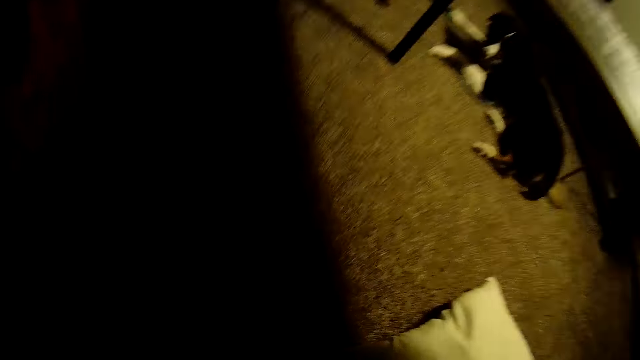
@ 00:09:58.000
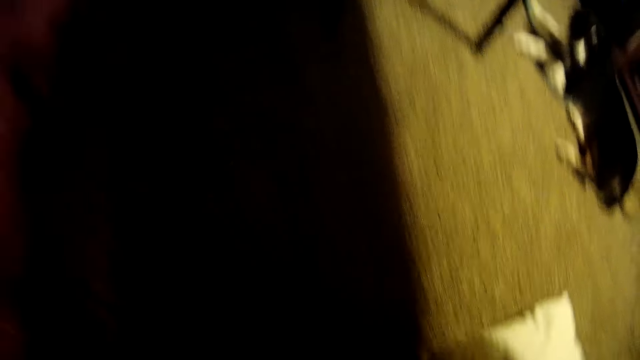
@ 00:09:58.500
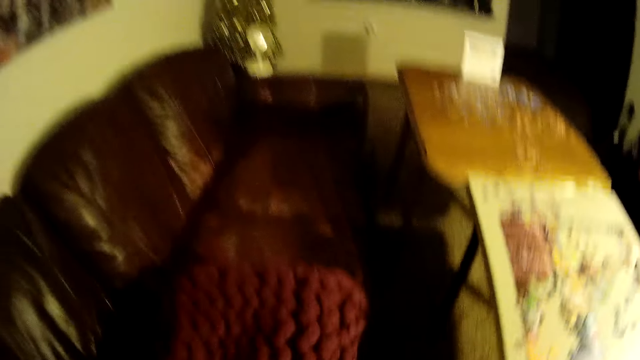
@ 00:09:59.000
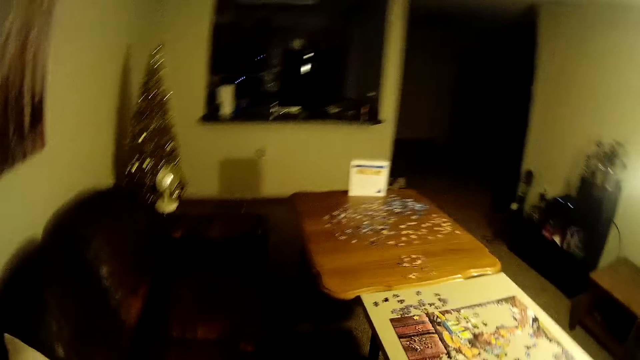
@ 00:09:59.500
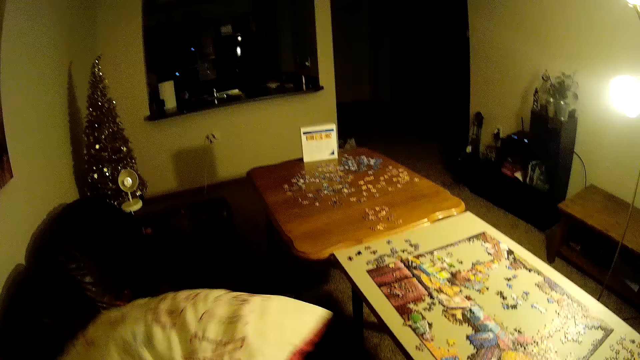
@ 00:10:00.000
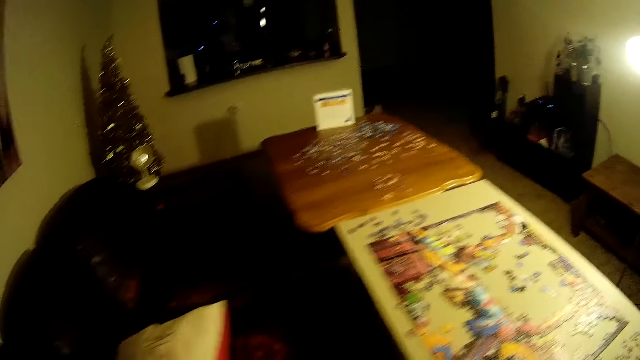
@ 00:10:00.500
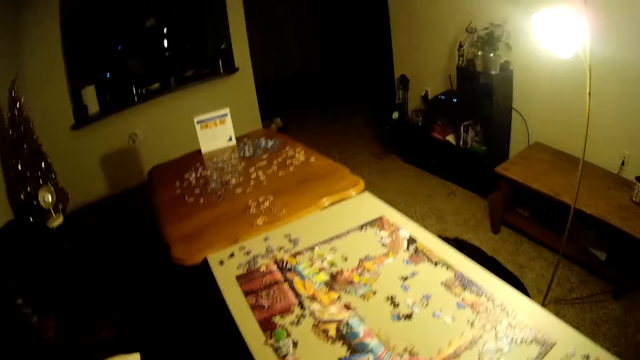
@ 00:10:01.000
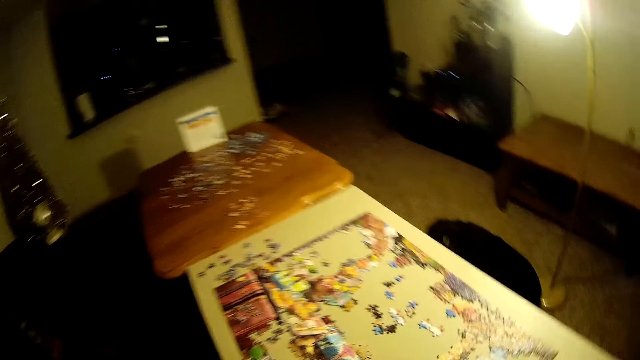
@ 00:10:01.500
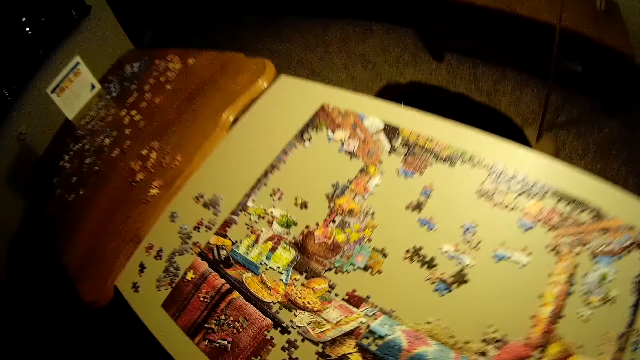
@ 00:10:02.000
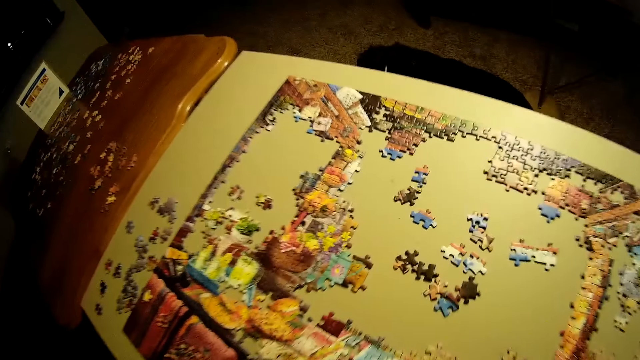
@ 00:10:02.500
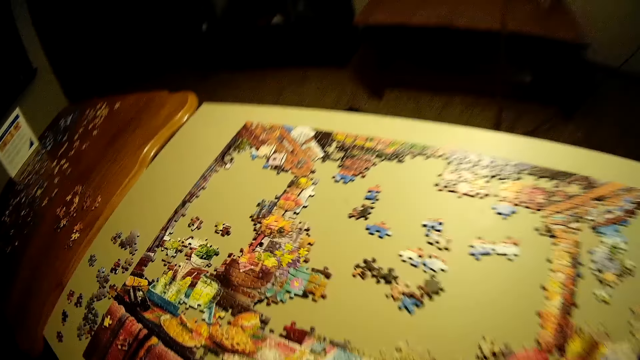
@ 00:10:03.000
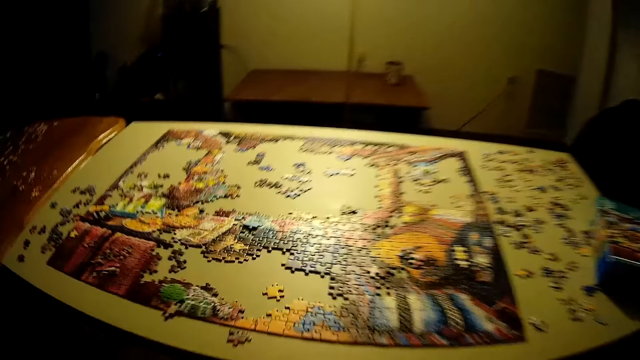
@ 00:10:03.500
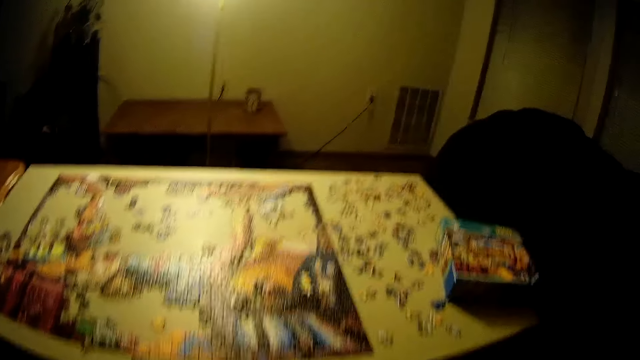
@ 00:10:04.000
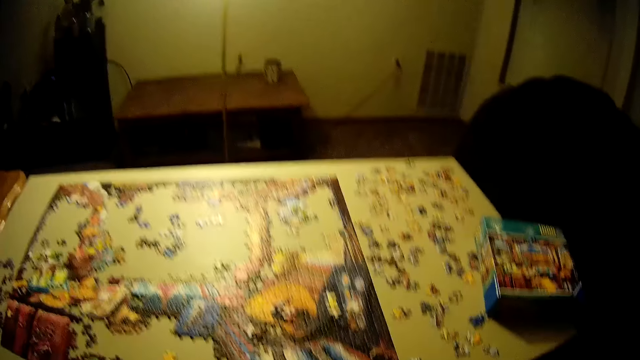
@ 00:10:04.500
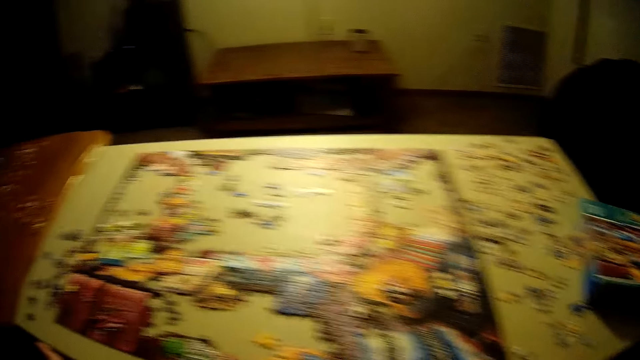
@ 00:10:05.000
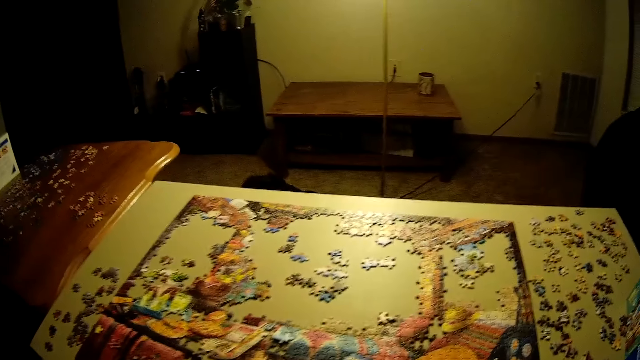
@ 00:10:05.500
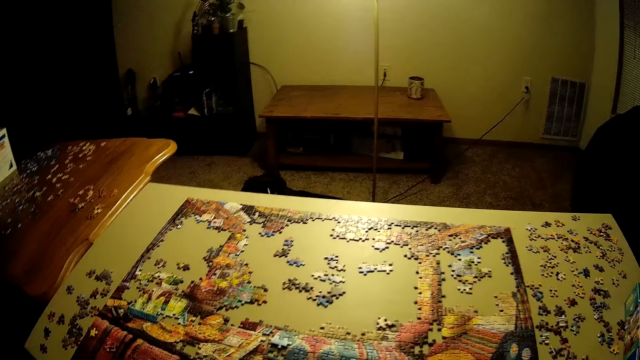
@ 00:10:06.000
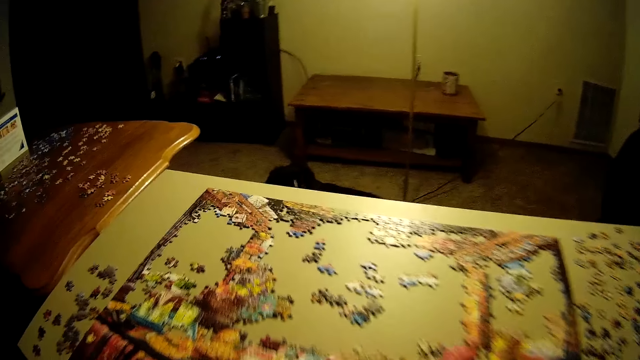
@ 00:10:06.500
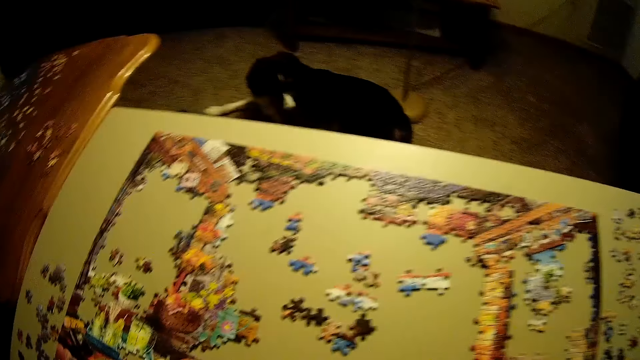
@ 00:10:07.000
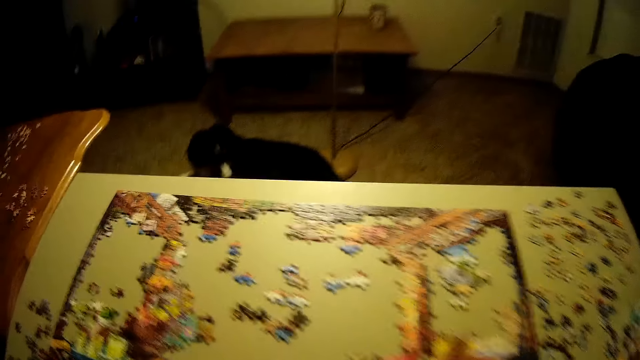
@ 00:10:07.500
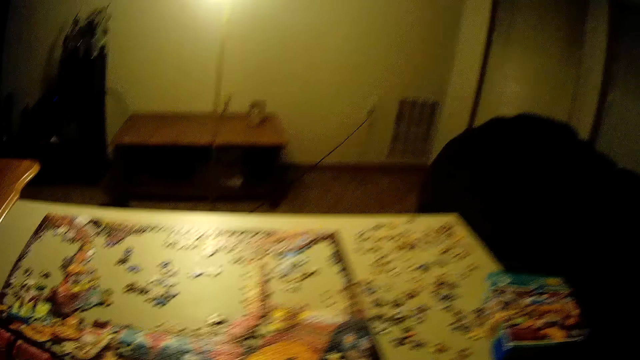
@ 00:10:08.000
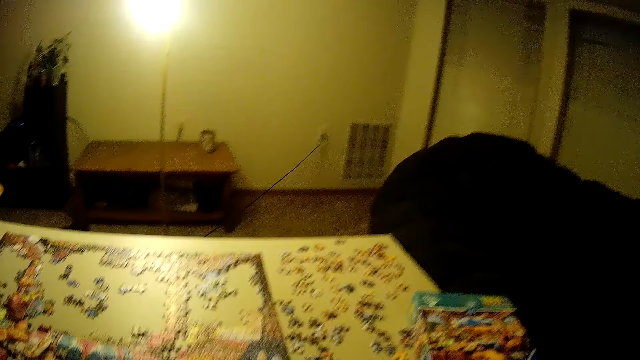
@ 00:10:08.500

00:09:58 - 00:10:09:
The camera wearer picks up the pillow from the floor. They put the pillow on top of the sweater material on the couch. They sit on the sofa set, move the table and look at the jigsaw puzzle.

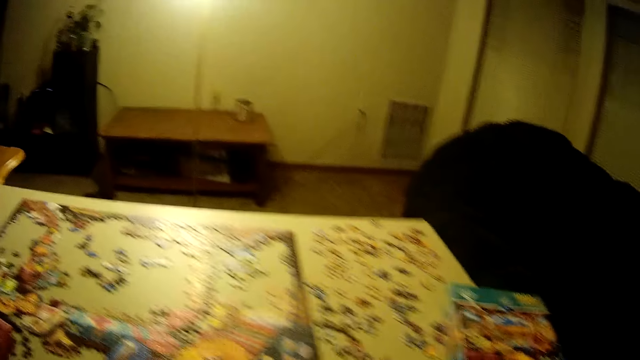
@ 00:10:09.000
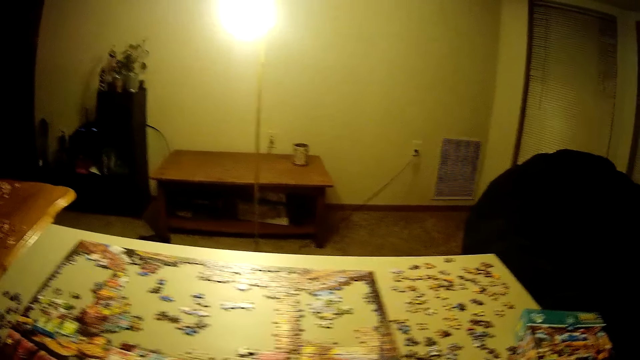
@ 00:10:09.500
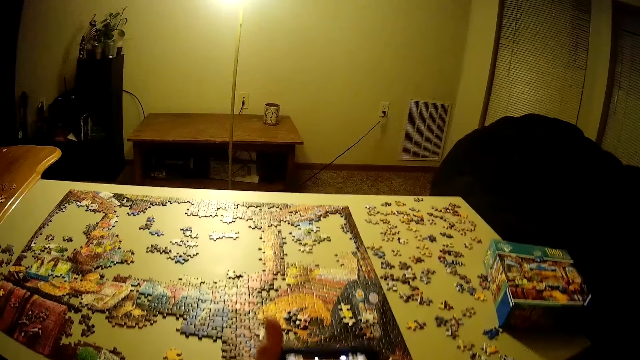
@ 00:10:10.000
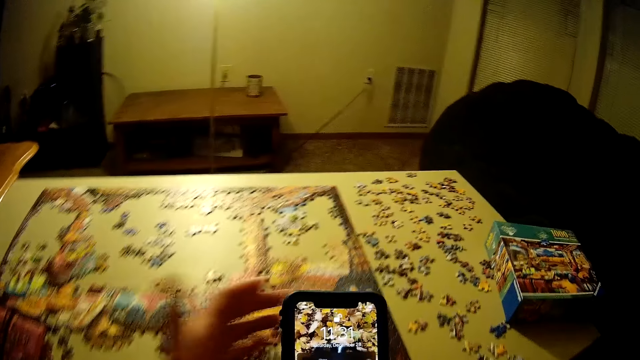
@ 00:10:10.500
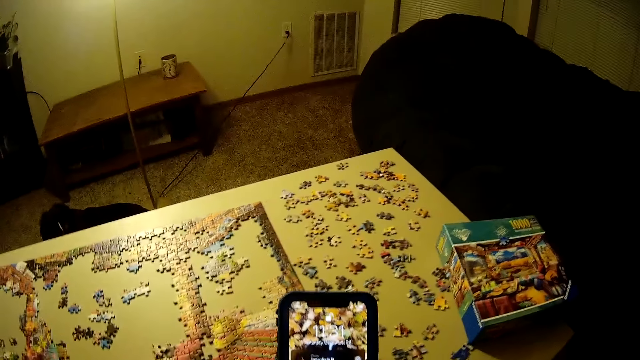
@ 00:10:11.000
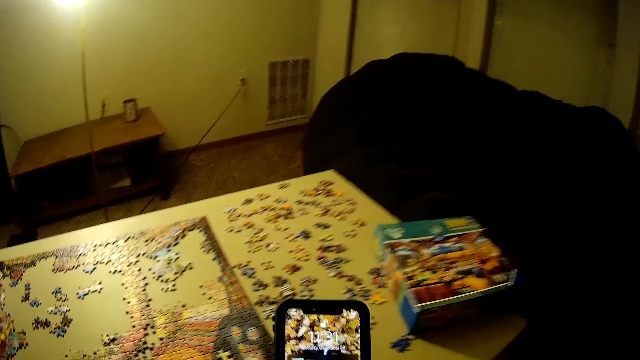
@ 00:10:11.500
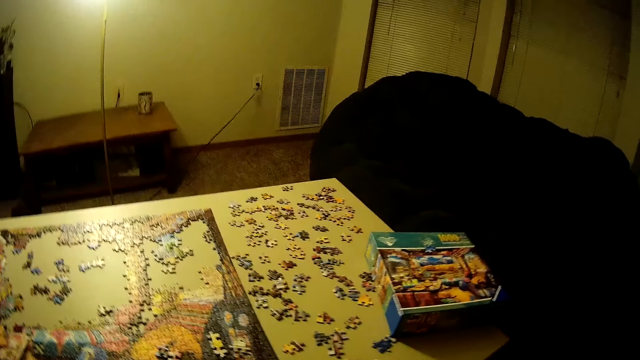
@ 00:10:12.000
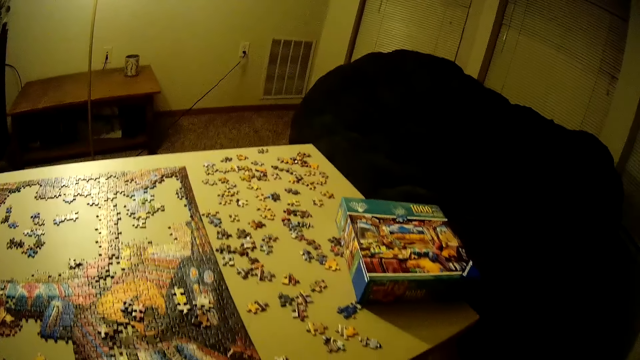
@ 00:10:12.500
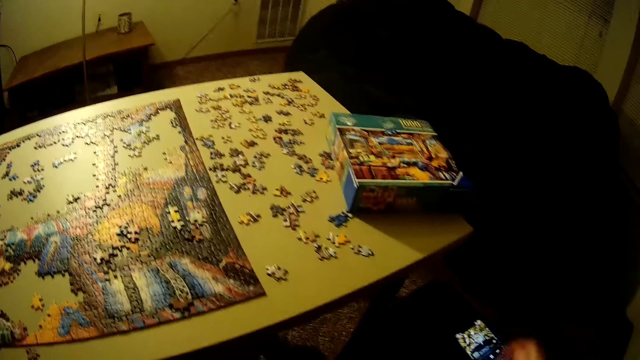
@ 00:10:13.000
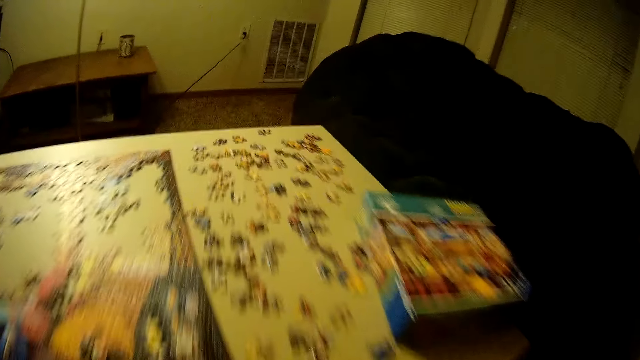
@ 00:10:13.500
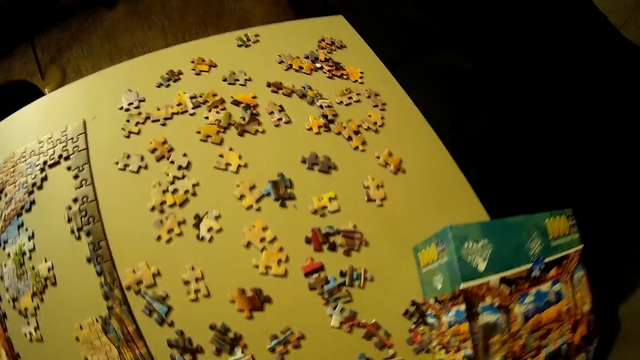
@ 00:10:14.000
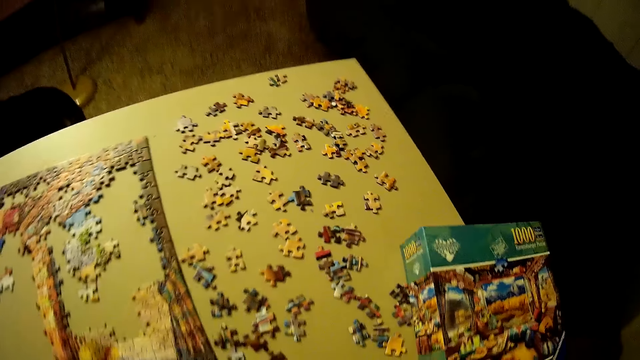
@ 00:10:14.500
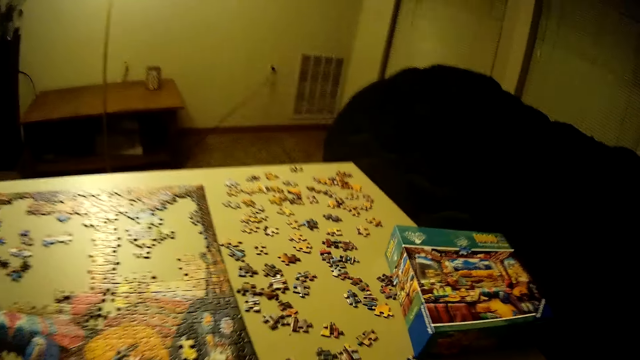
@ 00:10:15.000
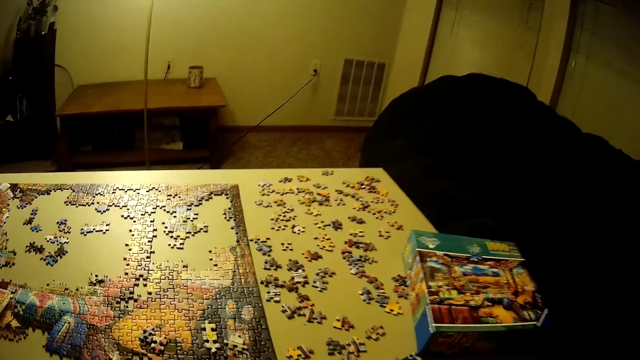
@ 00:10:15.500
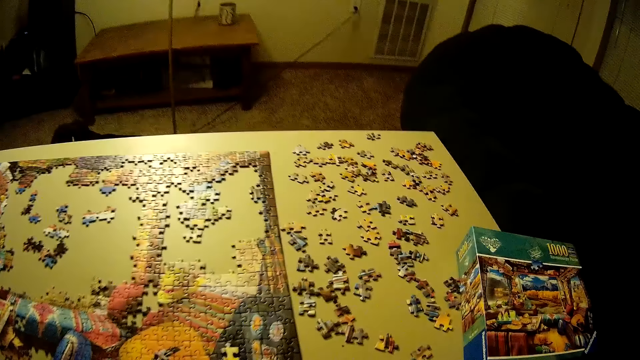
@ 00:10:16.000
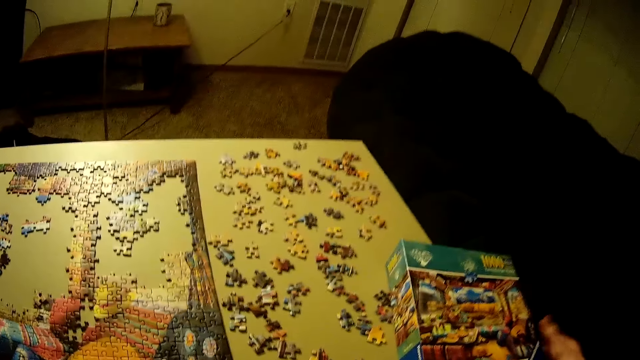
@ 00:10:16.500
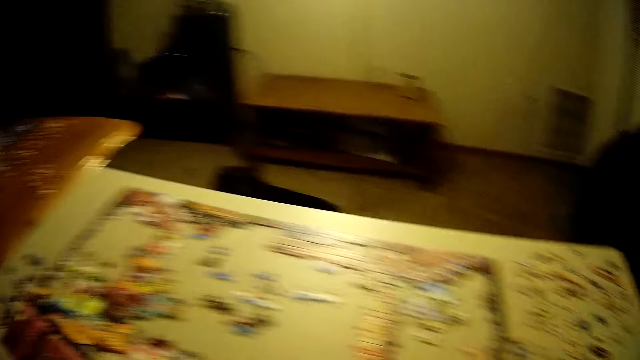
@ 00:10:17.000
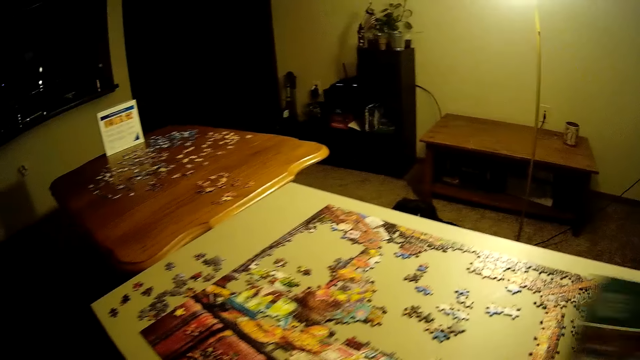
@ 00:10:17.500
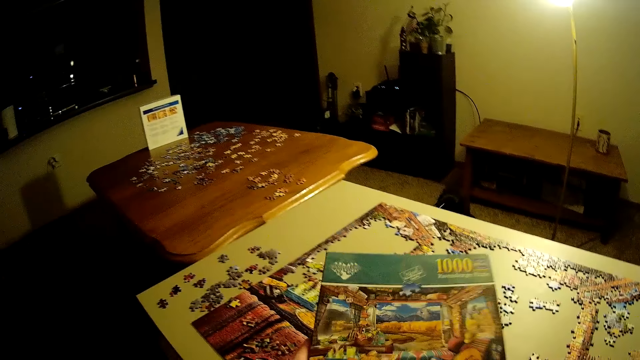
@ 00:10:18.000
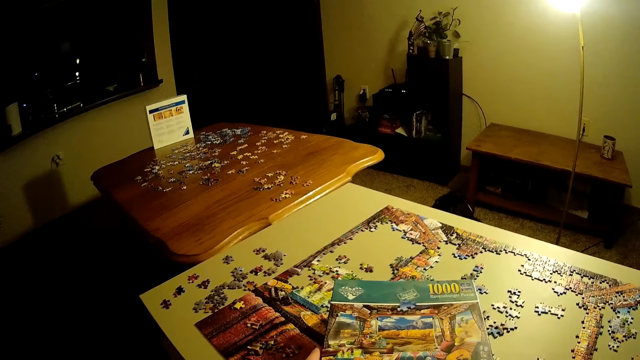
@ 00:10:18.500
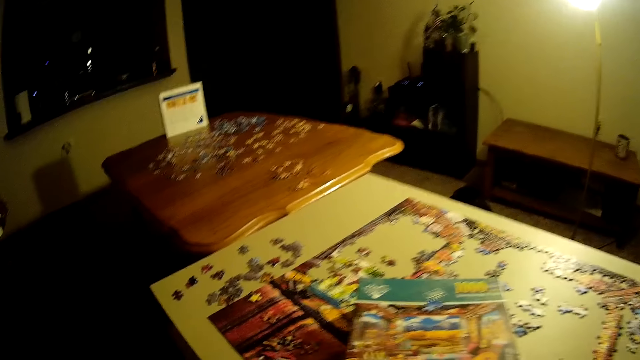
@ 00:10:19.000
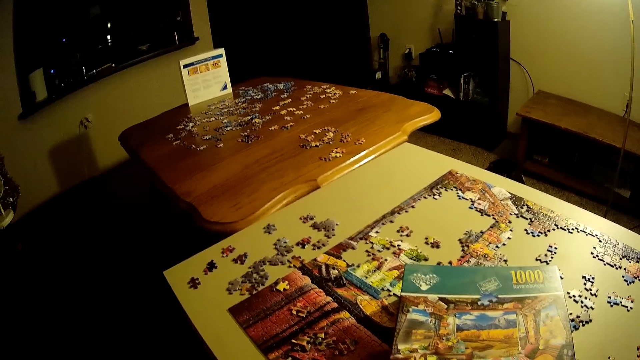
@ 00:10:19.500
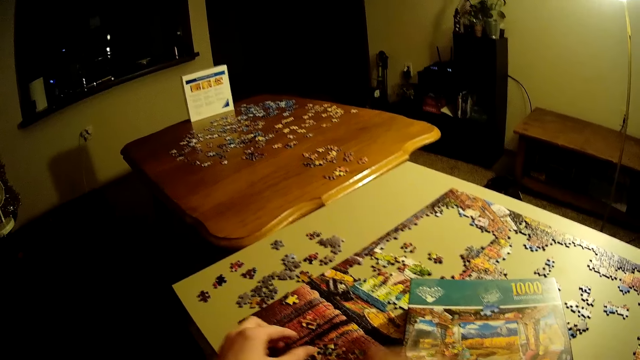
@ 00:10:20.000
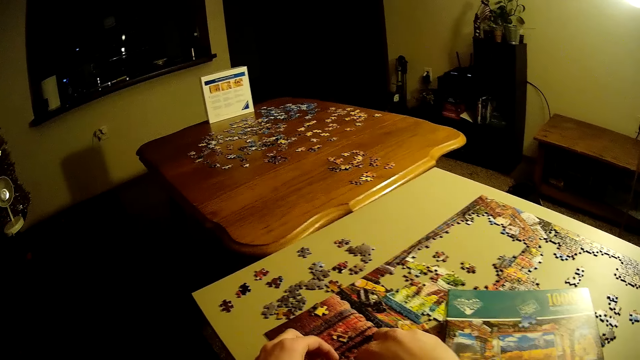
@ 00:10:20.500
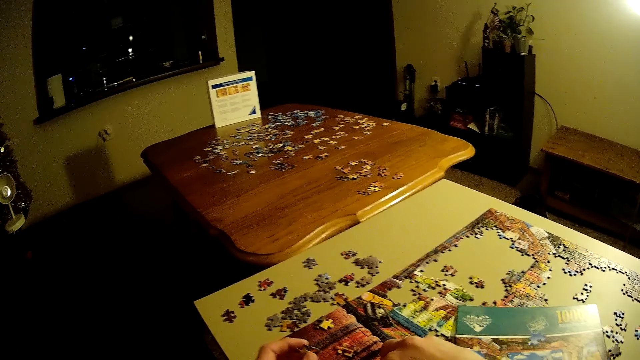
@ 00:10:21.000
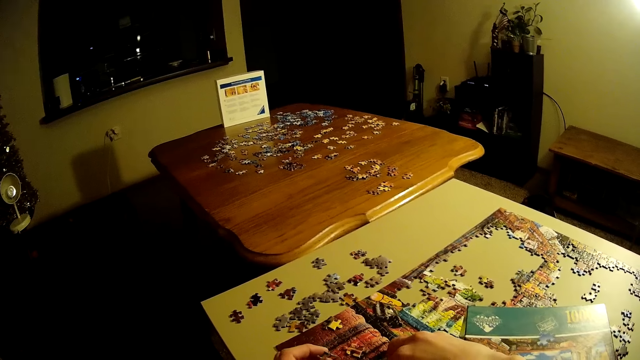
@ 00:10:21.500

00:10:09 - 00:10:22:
The camera wearer takes out the phone. They hold the mobile phone, look at the mobile phone and drop the phone on the couch. They grab the puzzle box or jigsaw box puzzle from the table with the right hand. They move the jigsaw box puzzle. They put down the jigsaw box puzzle on the jigsaw puzzle with the left hand. They pick pieces of the puzzle from the table with both hands.
